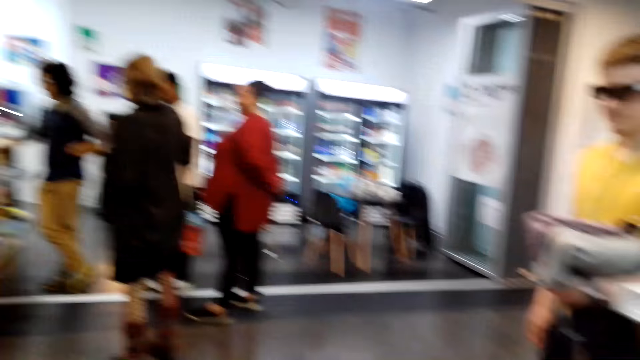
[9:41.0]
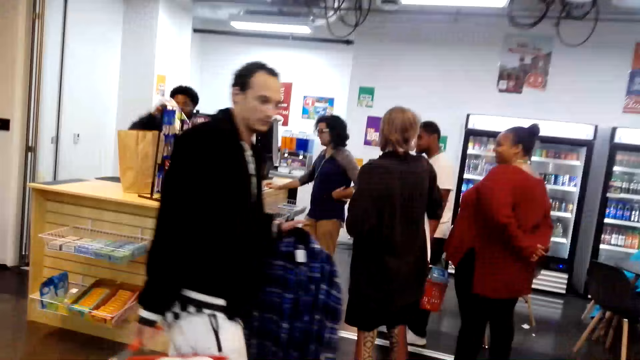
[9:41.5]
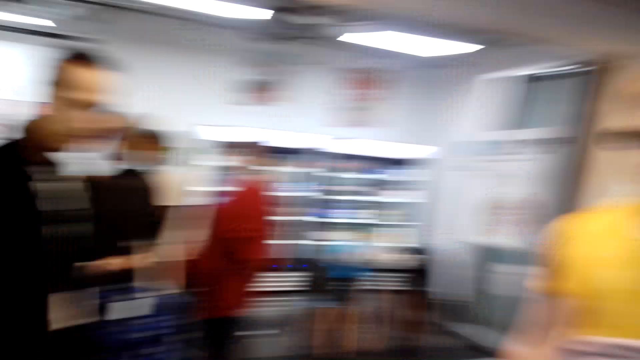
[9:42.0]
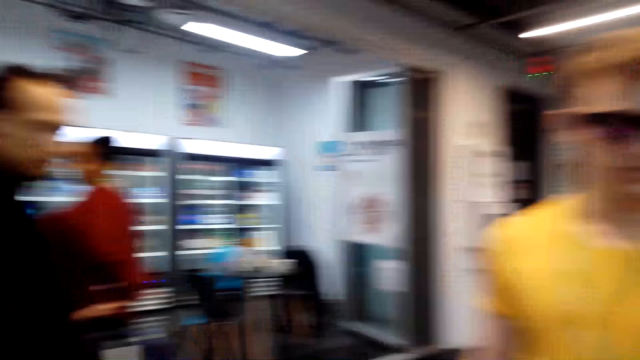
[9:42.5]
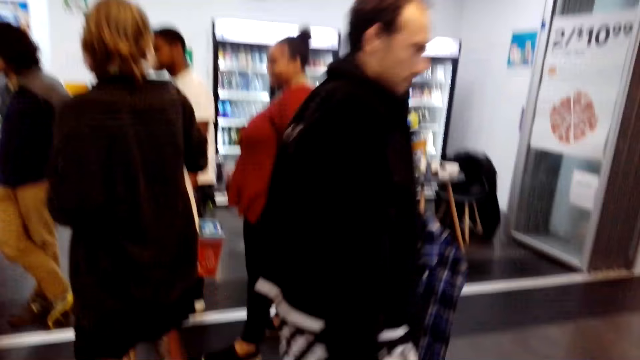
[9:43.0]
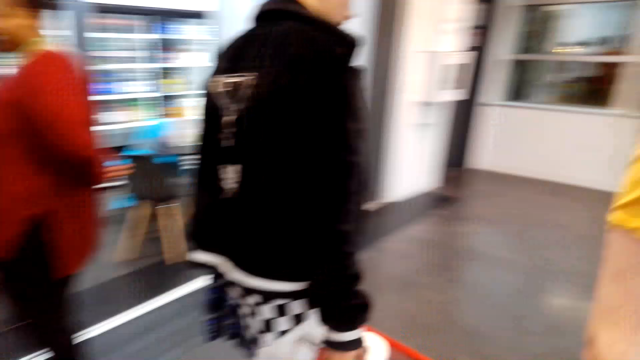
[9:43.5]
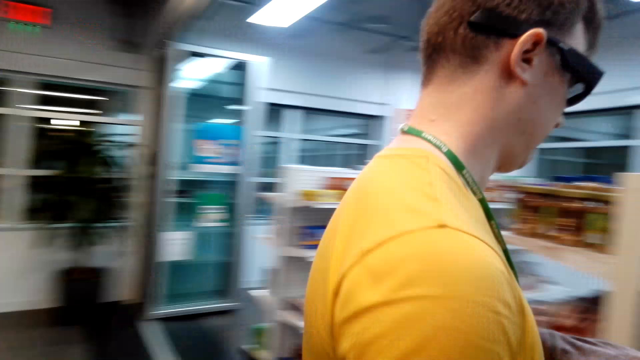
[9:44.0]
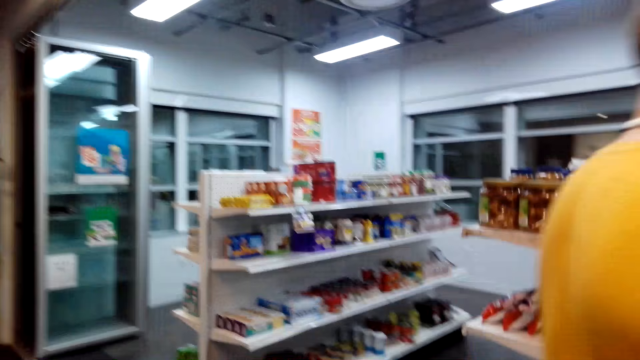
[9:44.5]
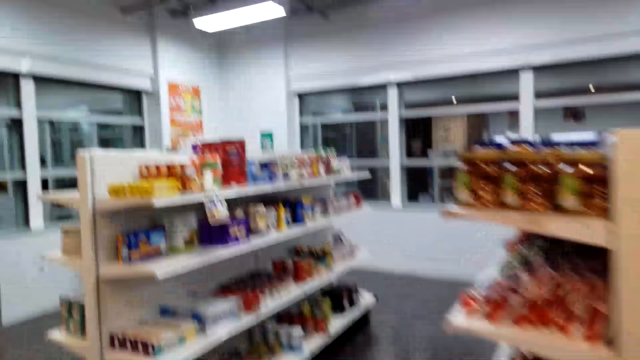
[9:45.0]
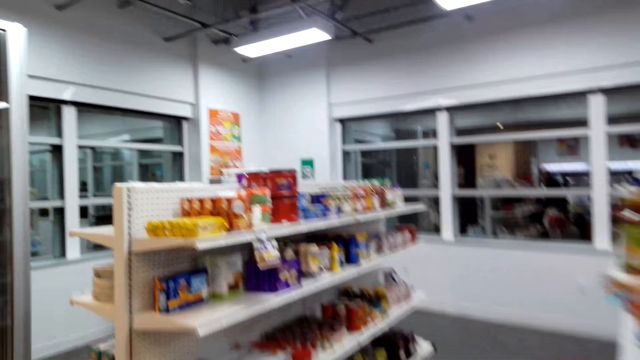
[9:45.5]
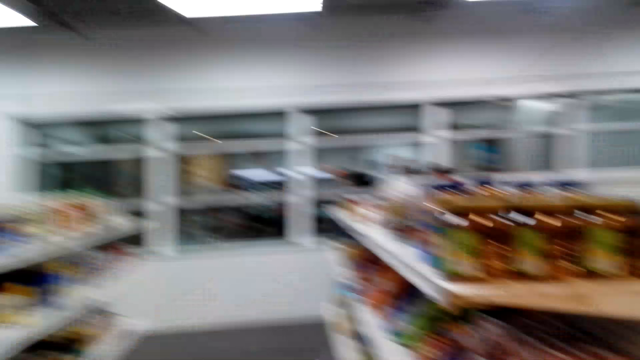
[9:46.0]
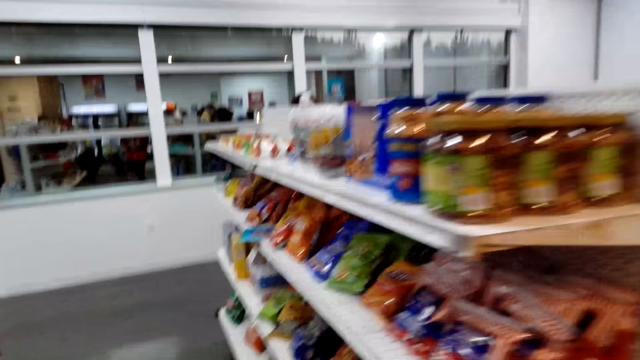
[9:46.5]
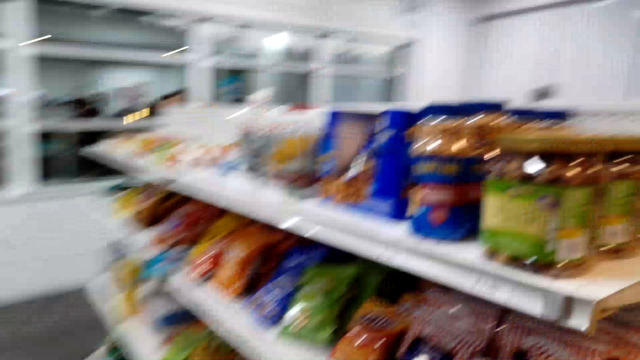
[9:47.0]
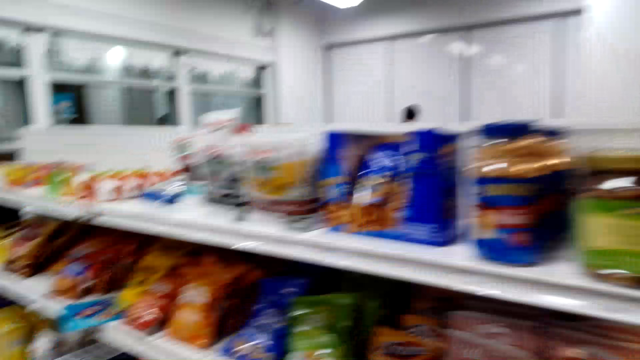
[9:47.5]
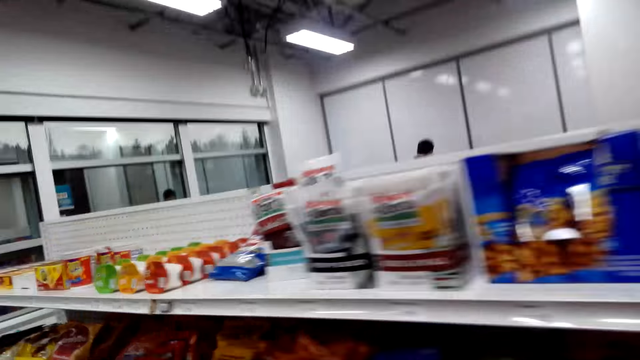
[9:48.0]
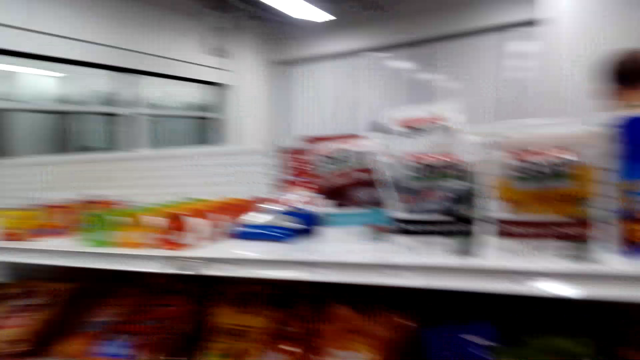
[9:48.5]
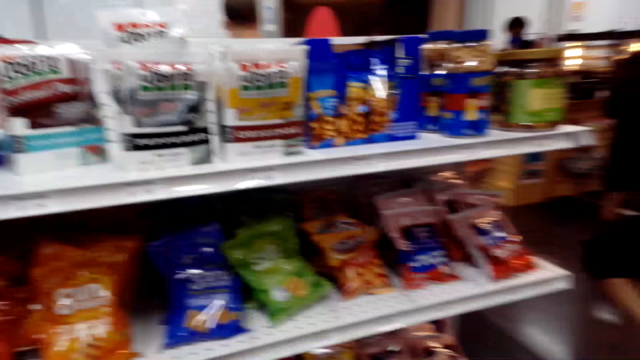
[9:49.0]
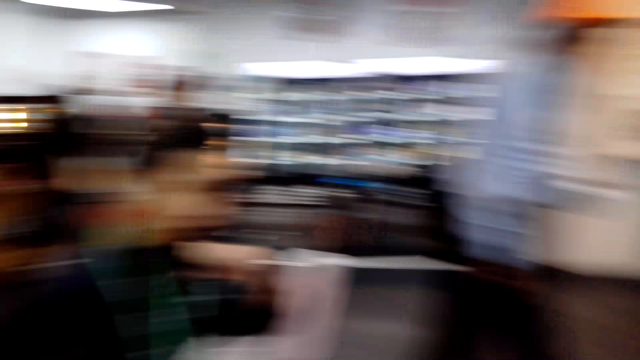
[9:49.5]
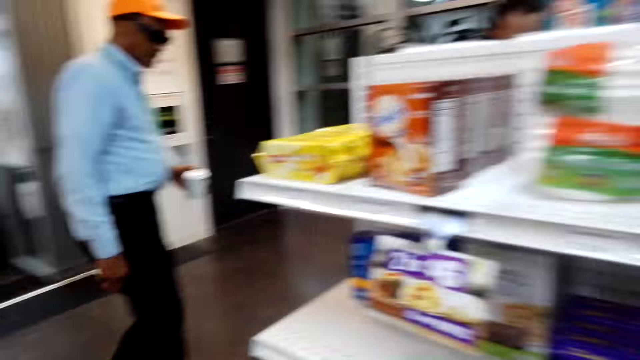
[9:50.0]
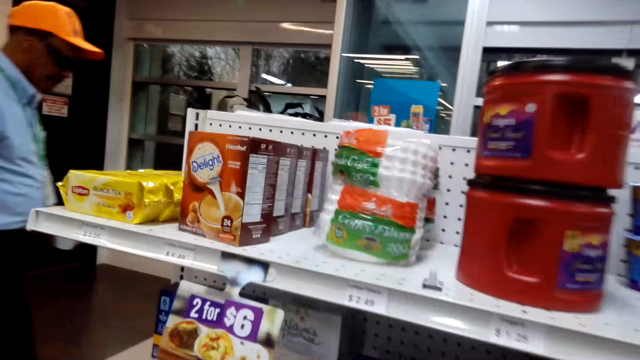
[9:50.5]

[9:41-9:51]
The camera wearer looks around.

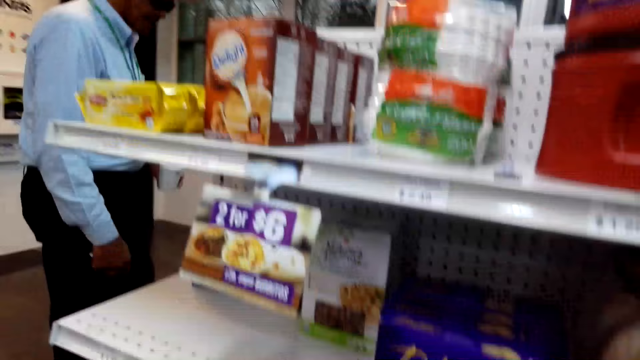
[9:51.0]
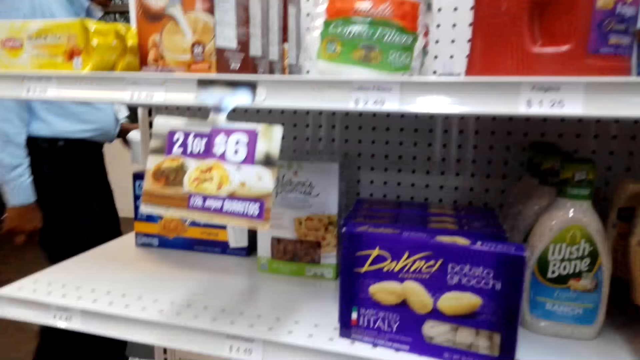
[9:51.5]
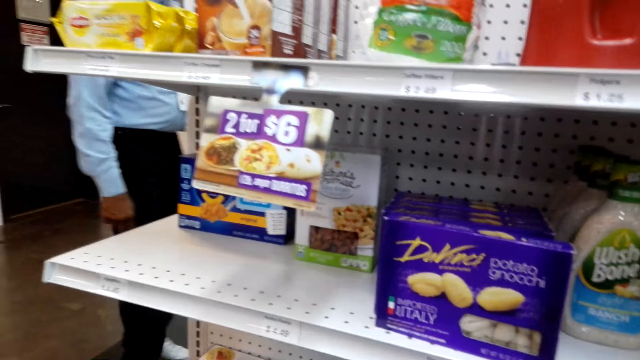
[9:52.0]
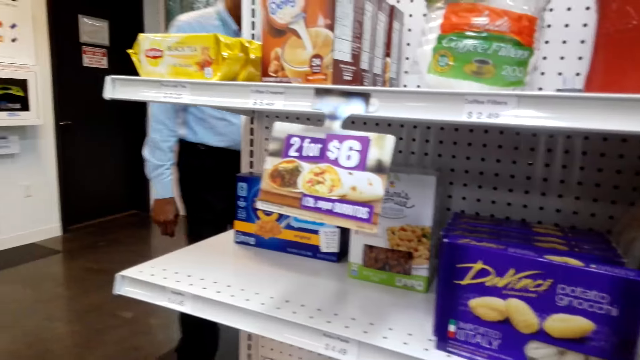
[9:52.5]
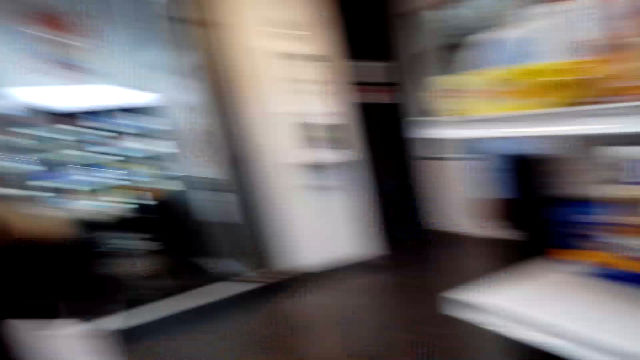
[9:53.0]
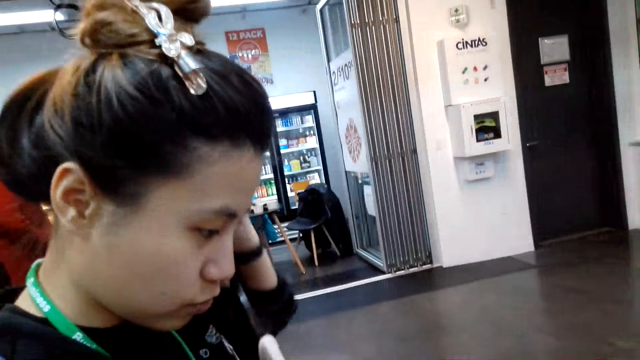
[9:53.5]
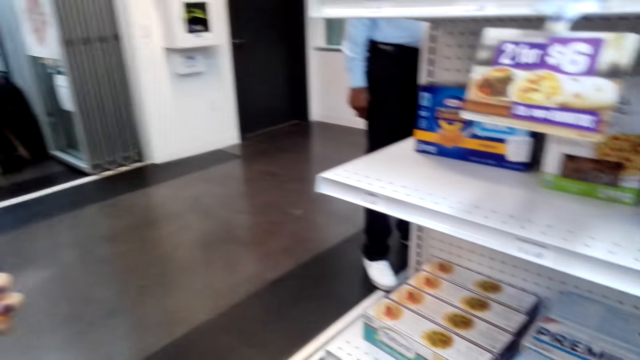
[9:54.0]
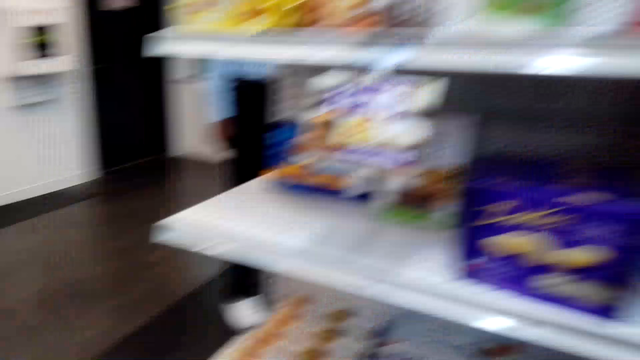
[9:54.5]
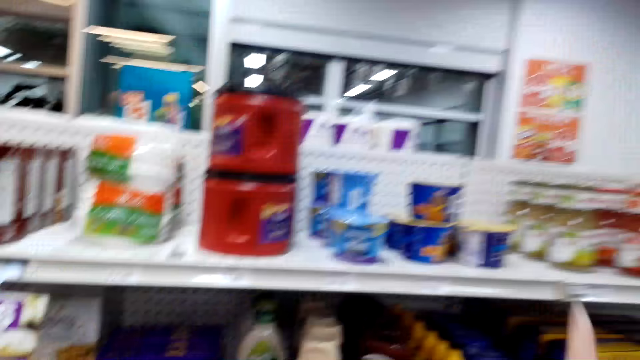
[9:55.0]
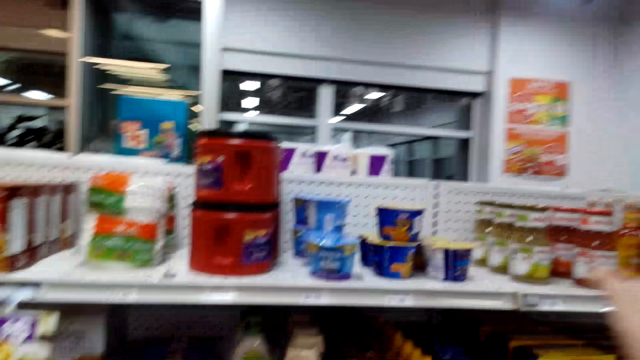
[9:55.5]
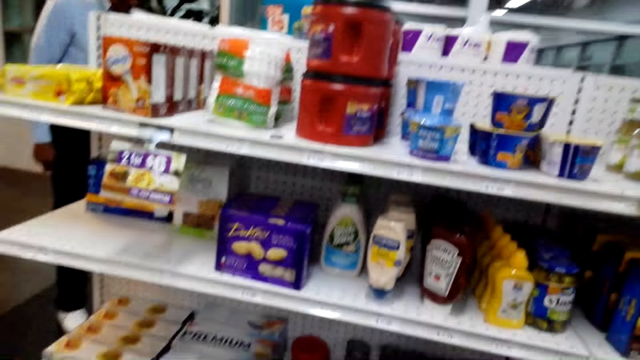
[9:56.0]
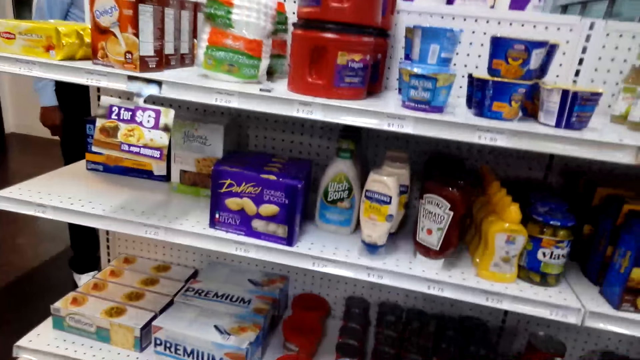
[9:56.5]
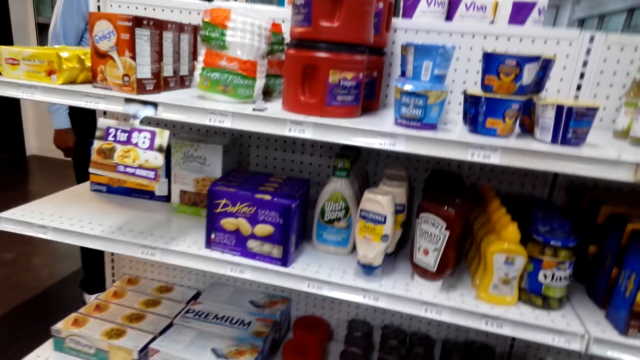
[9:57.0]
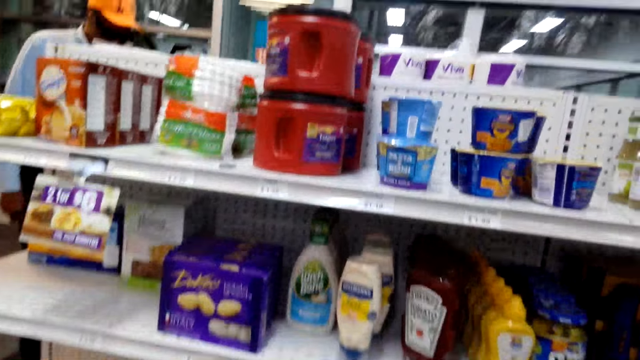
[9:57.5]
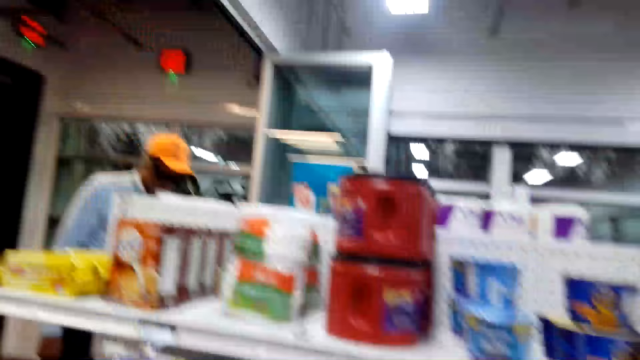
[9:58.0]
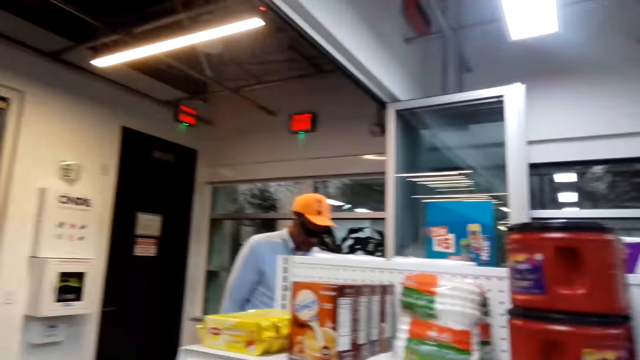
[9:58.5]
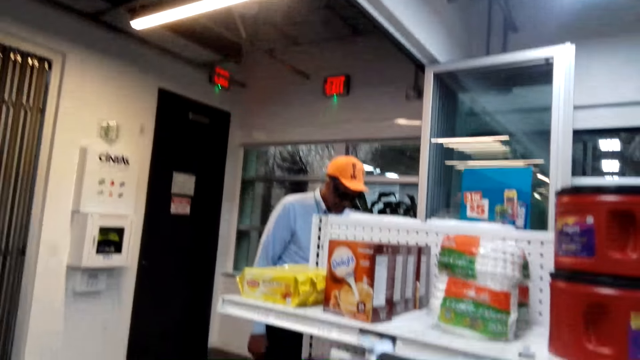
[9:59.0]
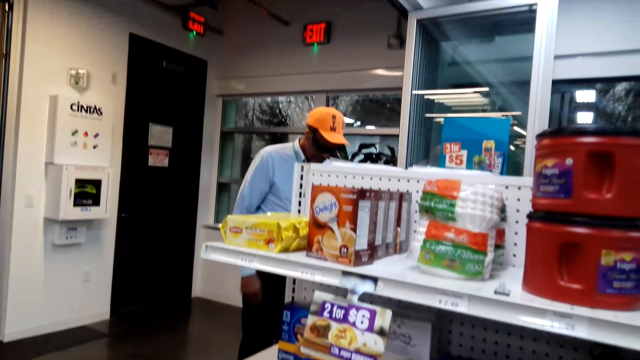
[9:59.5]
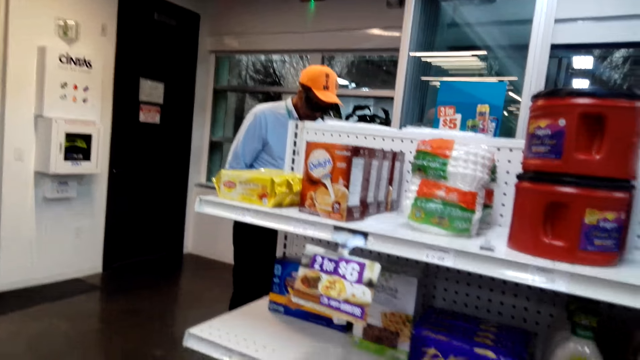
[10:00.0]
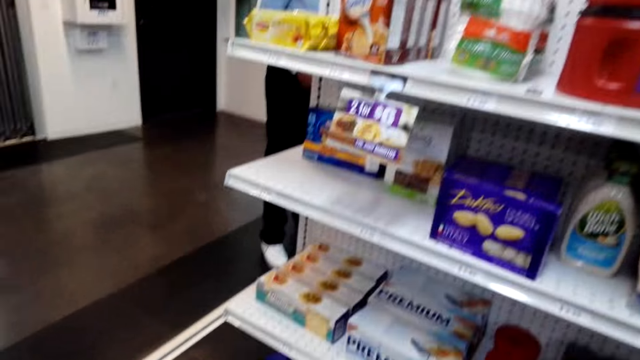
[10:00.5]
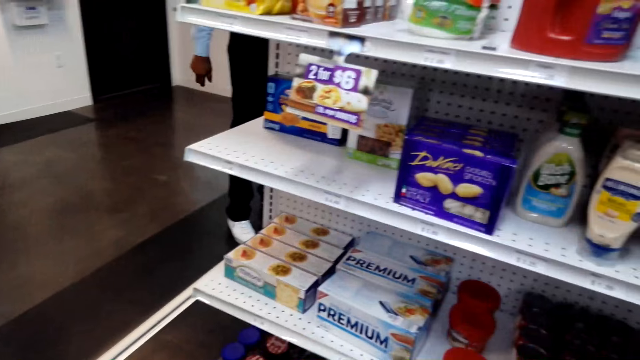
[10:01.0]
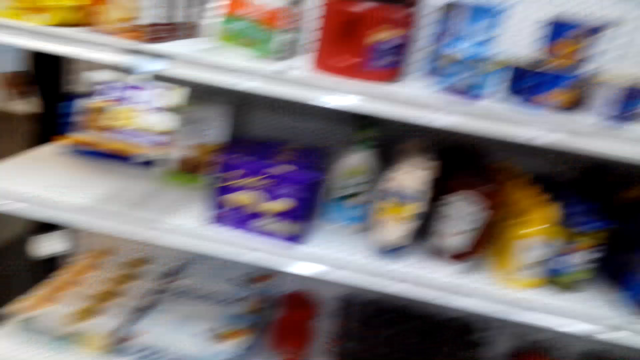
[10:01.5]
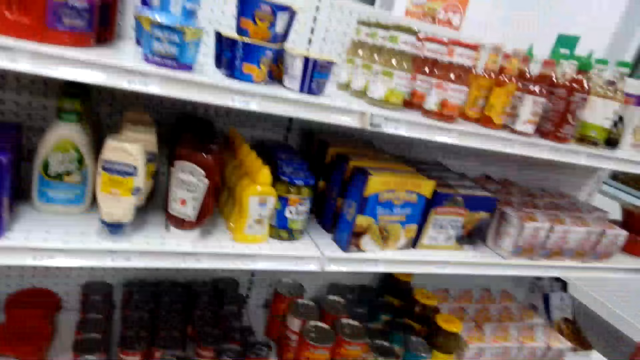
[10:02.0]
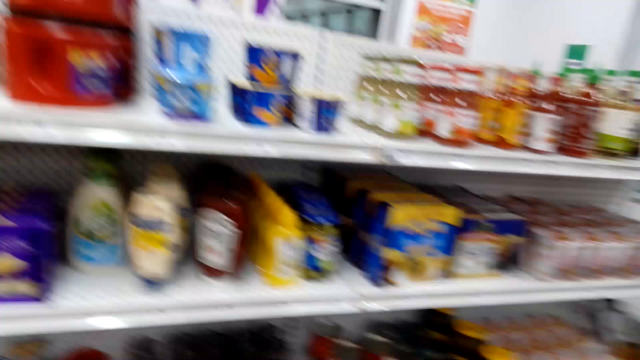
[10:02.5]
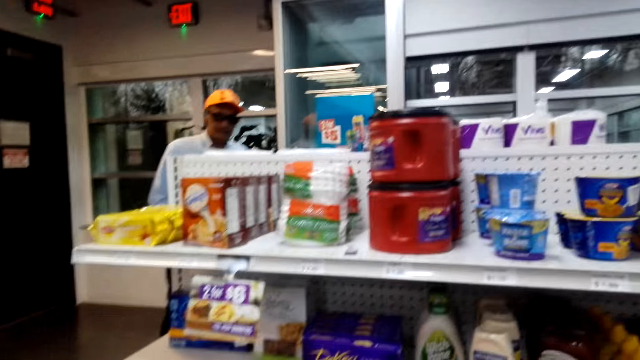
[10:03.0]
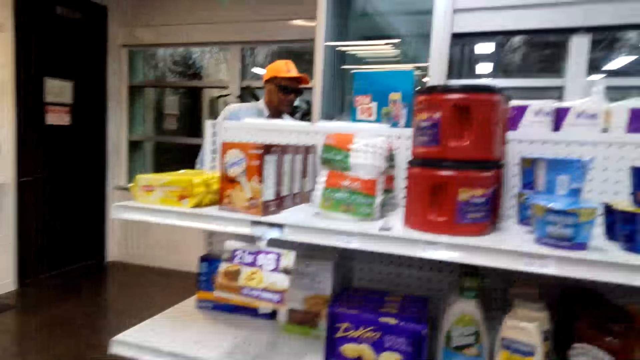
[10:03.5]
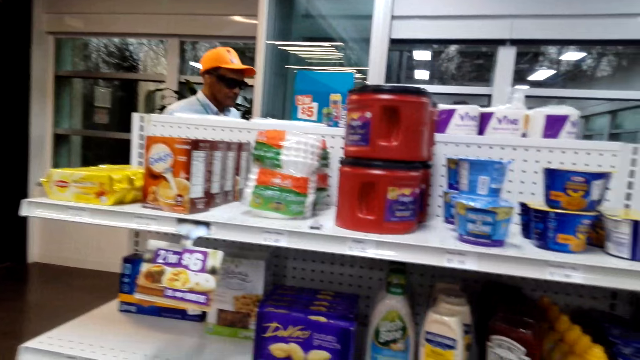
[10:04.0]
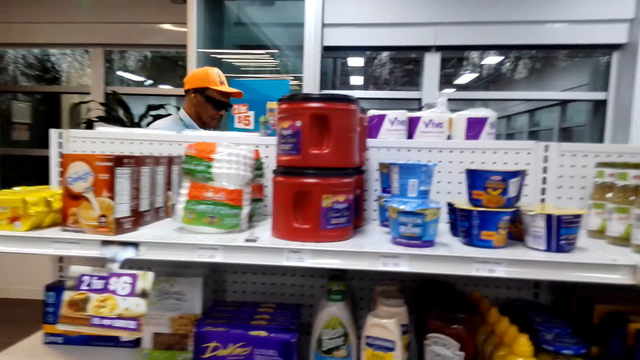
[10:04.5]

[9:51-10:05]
A woman stands in the store. The woman puts her hand down. The camera wearer points at something. They look around.
